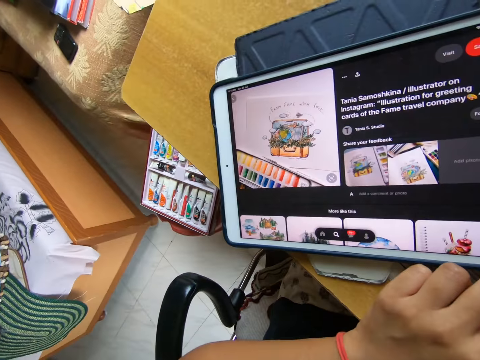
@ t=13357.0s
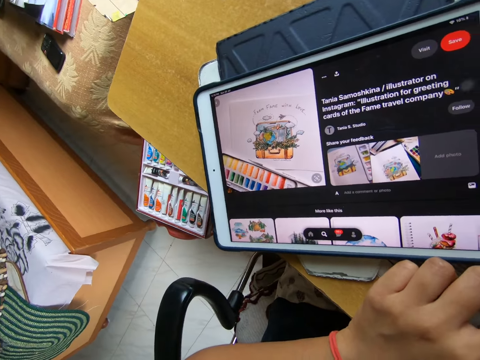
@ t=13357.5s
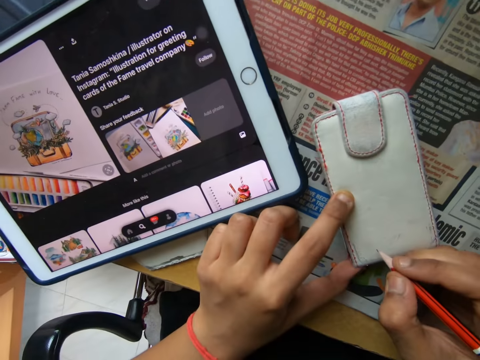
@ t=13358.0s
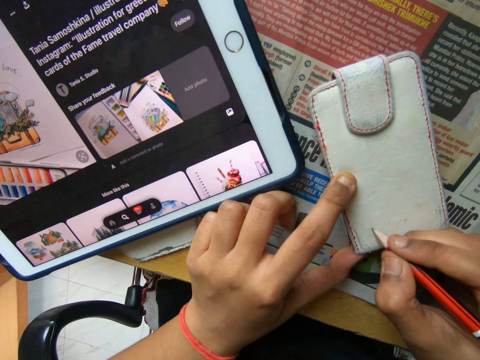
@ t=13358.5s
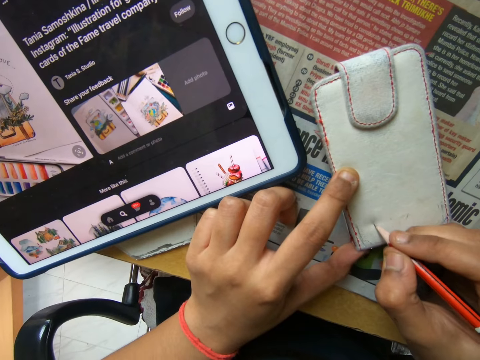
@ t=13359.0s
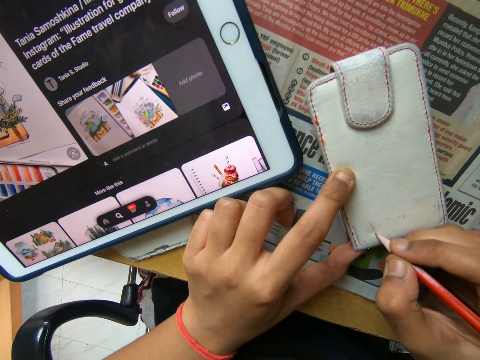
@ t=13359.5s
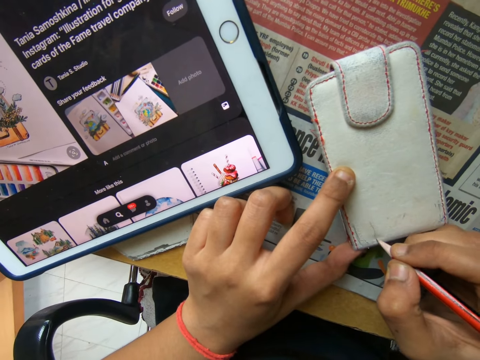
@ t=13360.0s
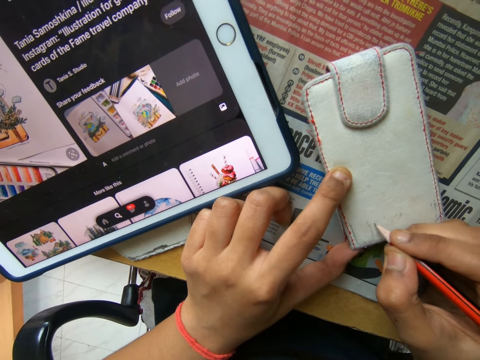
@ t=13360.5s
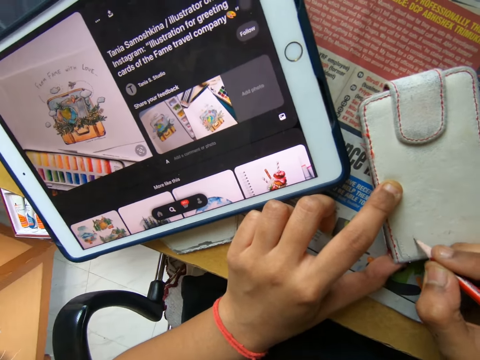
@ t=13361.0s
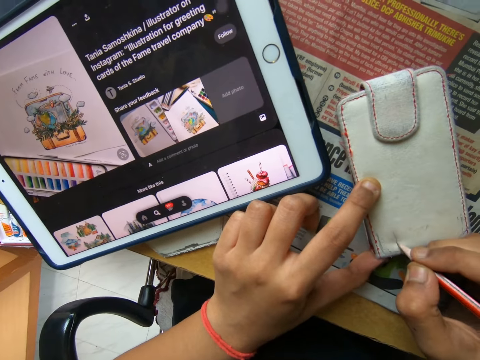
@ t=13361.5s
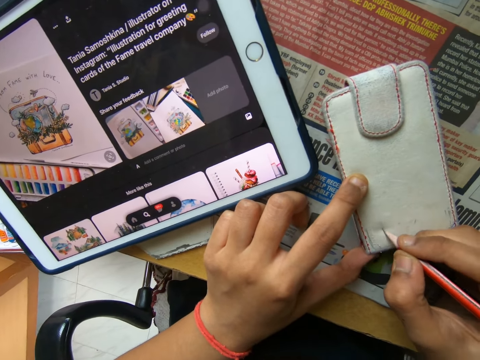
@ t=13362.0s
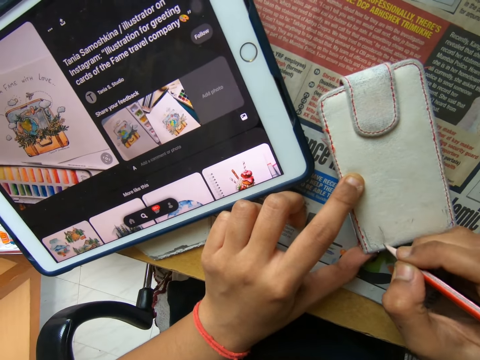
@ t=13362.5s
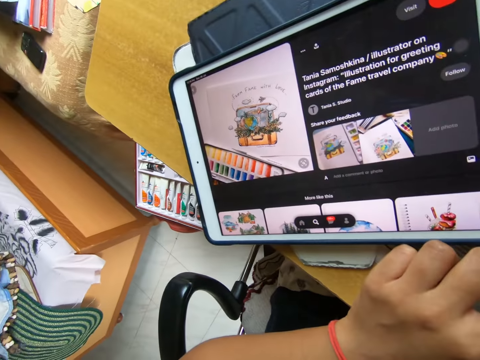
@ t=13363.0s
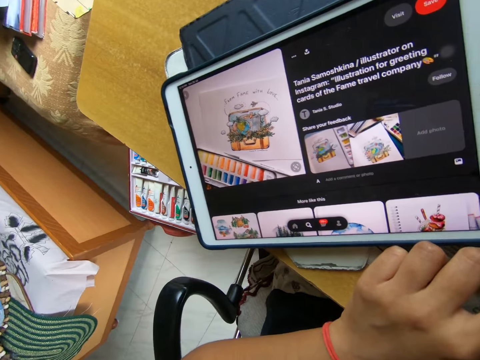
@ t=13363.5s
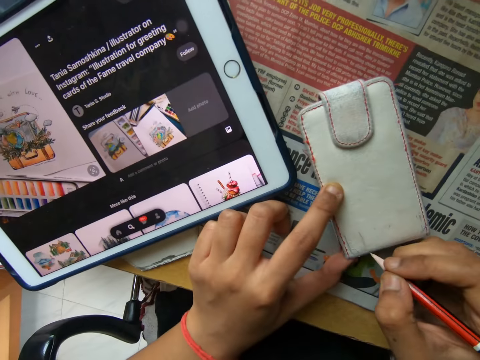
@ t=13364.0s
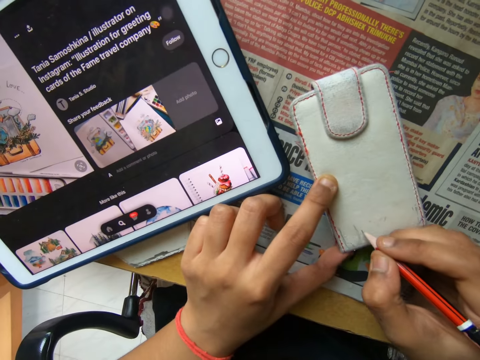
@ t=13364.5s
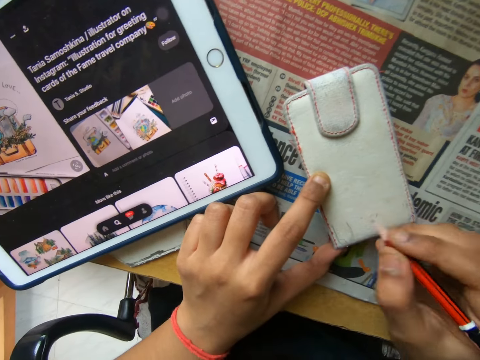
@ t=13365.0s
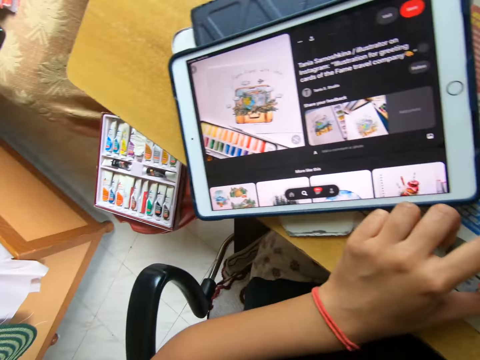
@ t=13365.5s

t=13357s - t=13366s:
The camera wearer draws on the wallet with the pencil in her right hand.

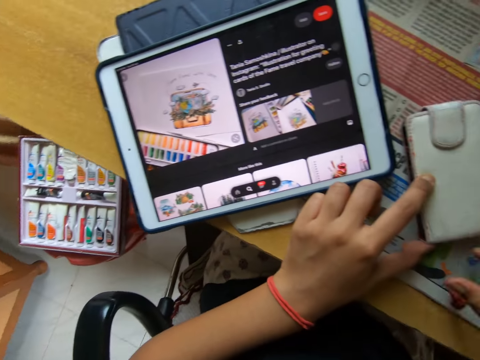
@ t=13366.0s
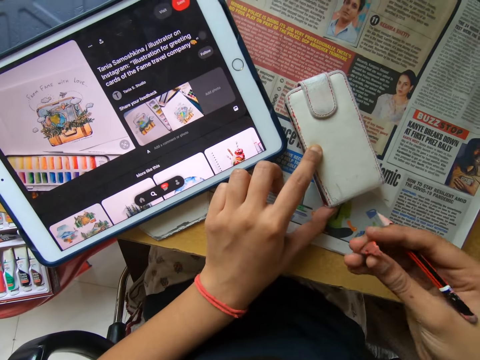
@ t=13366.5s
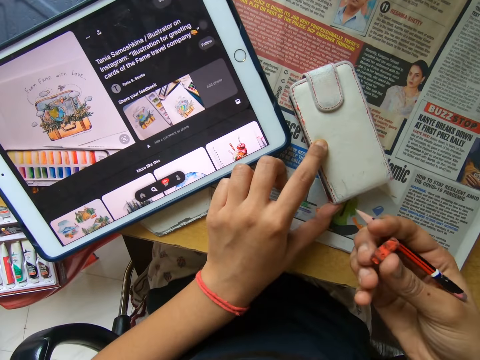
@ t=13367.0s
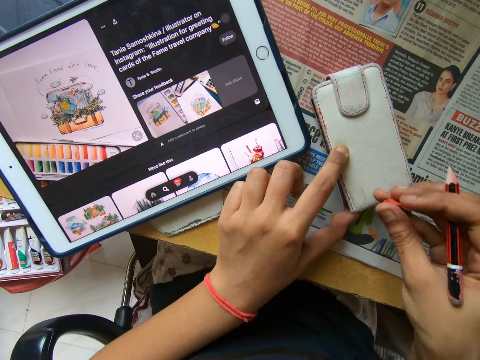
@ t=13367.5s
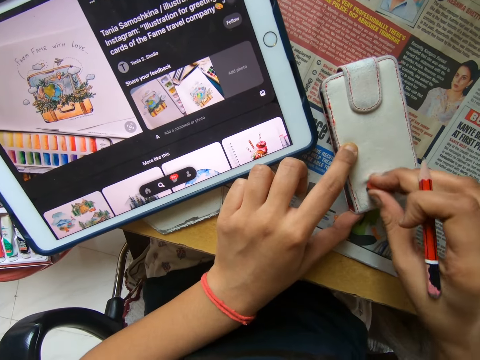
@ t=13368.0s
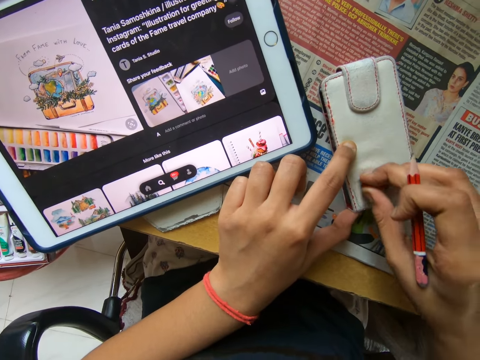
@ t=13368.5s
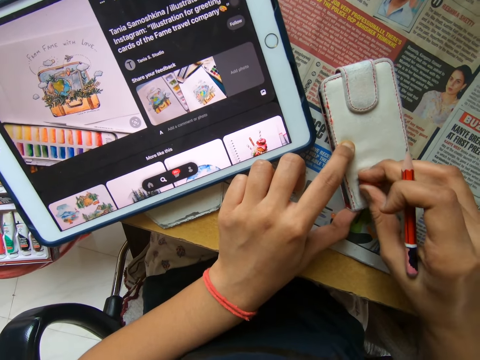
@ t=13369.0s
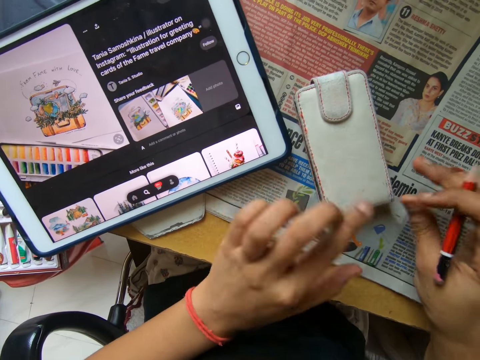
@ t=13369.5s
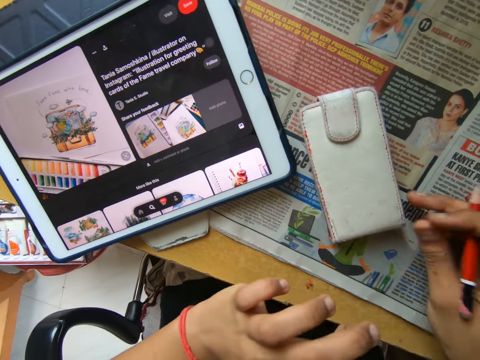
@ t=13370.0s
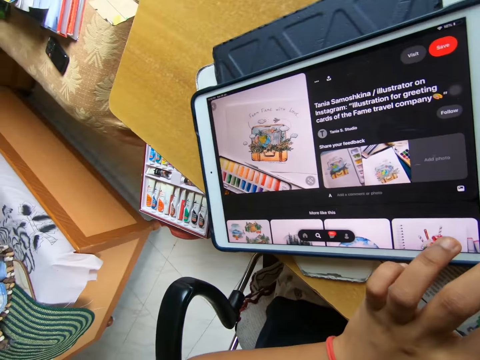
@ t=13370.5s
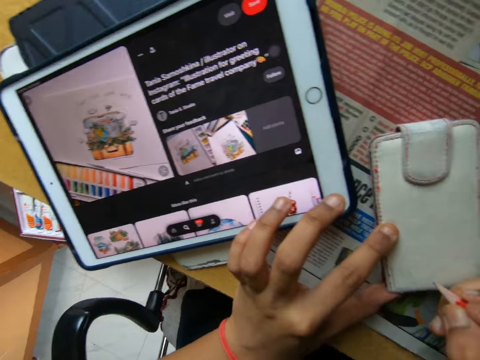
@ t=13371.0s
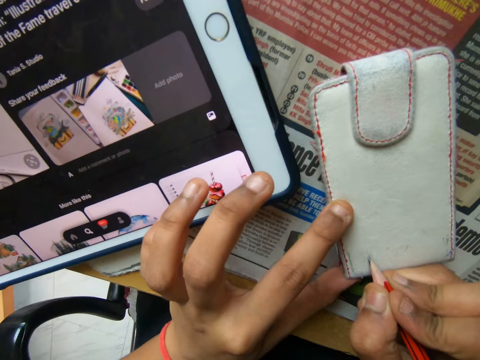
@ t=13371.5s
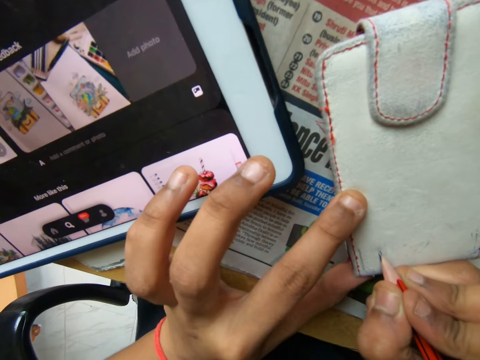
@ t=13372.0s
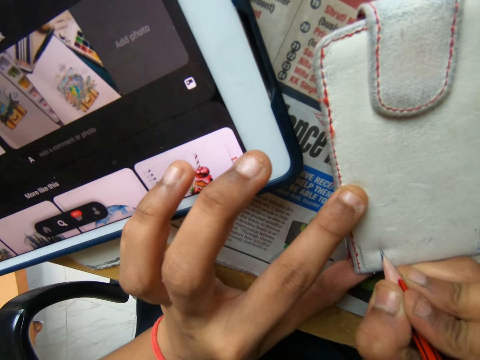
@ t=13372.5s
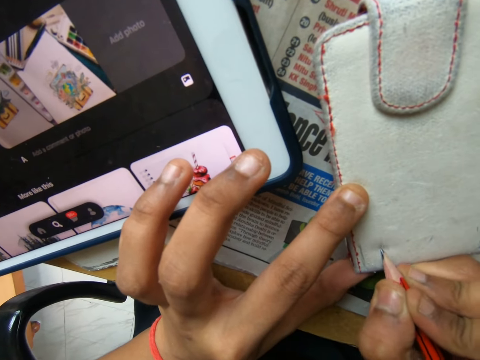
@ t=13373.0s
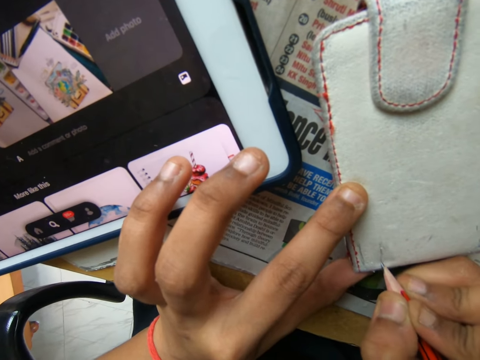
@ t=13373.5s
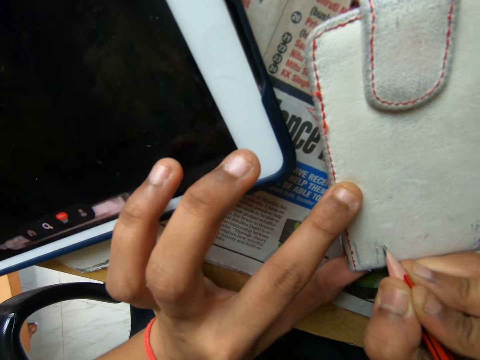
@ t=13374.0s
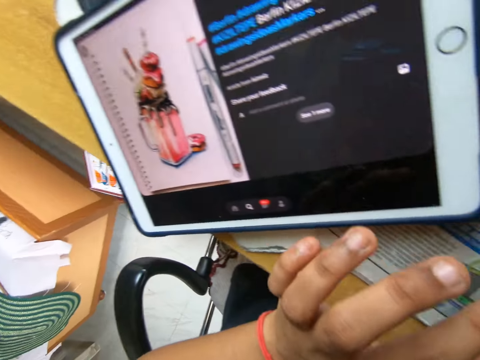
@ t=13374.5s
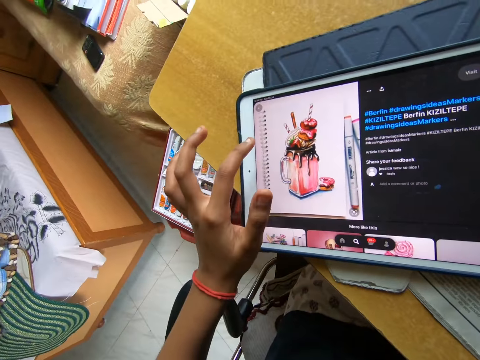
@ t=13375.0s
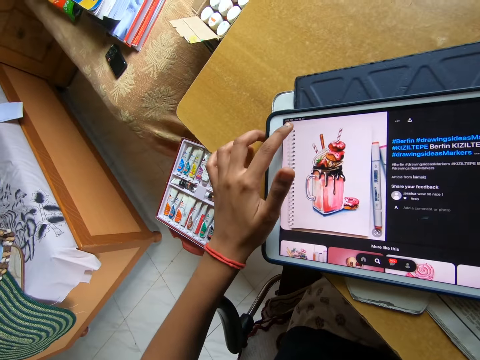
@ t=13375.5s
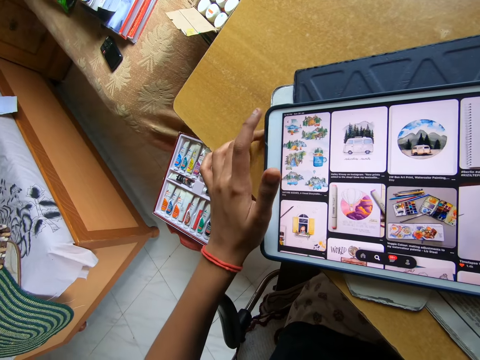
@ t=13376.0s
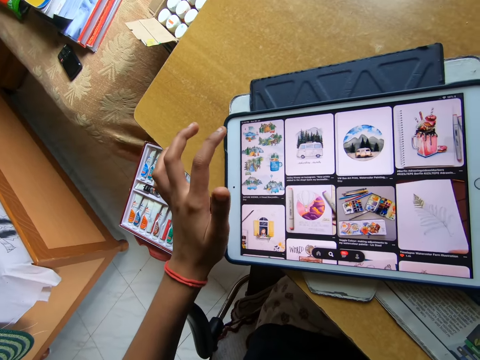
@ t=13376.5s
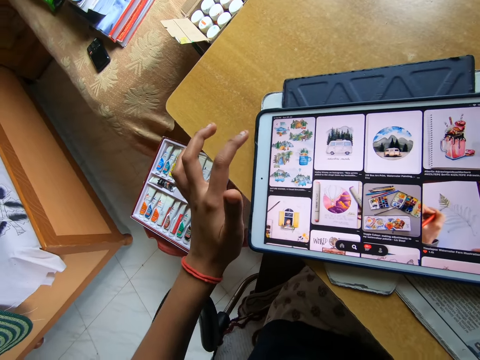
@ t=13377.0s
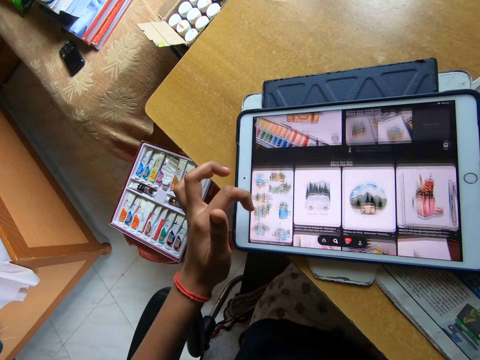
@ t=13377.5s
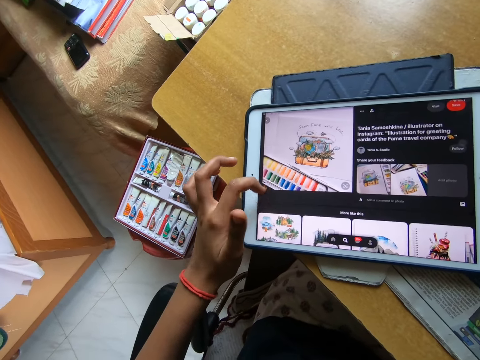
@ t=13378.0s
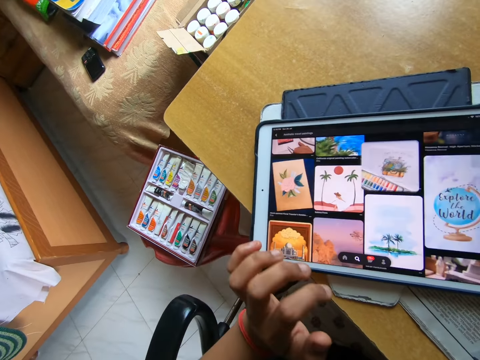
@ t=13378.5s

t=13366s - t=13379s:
The camera wearer picks up the eraser from the table. She cleans the pencil drawings on the wallet with the eraser. She dusts the wallet with her left hand. She draws on the wallet with the pencil in her right hand. She operates the tablet on the table with her left hand.

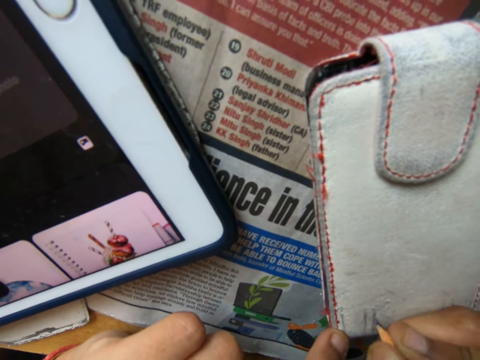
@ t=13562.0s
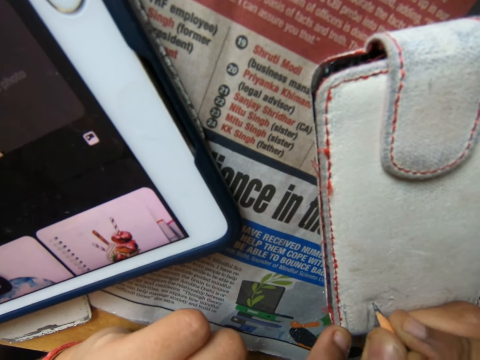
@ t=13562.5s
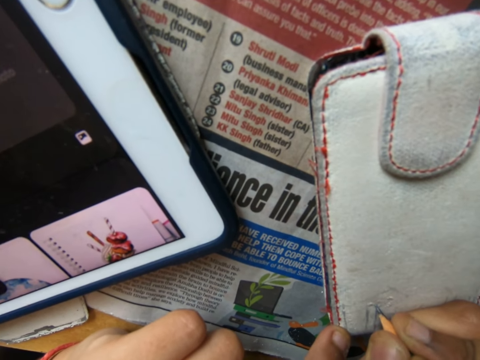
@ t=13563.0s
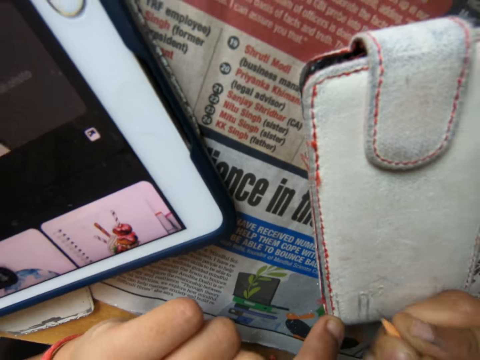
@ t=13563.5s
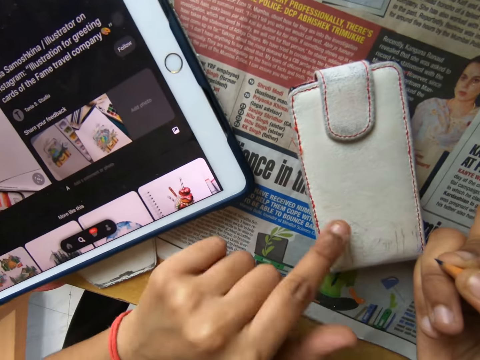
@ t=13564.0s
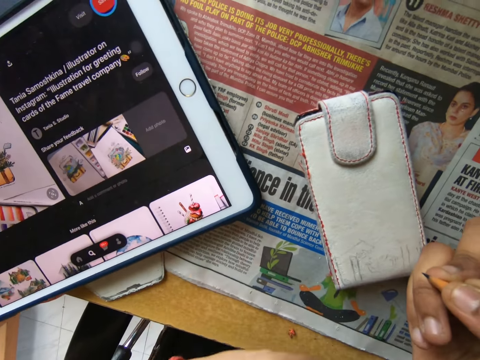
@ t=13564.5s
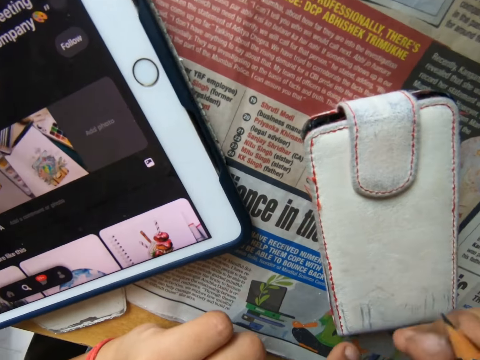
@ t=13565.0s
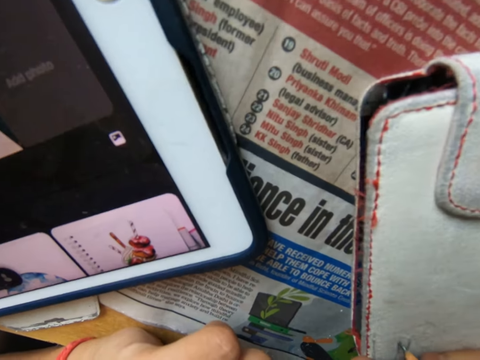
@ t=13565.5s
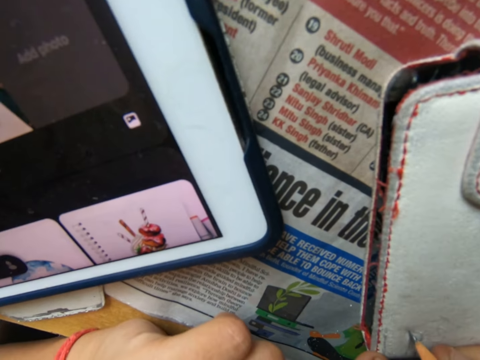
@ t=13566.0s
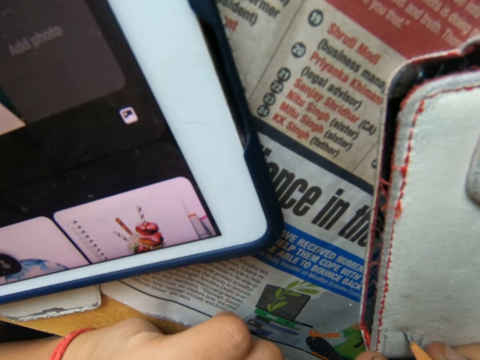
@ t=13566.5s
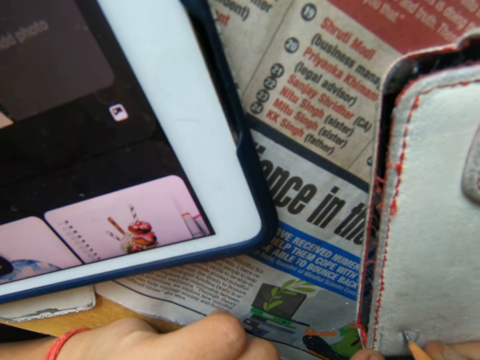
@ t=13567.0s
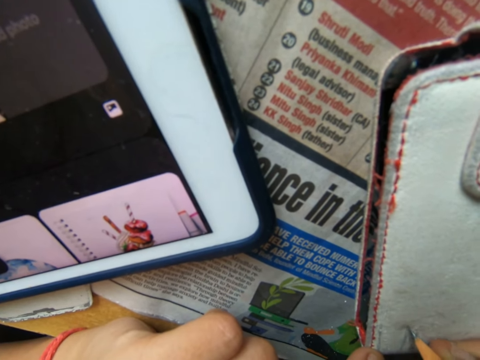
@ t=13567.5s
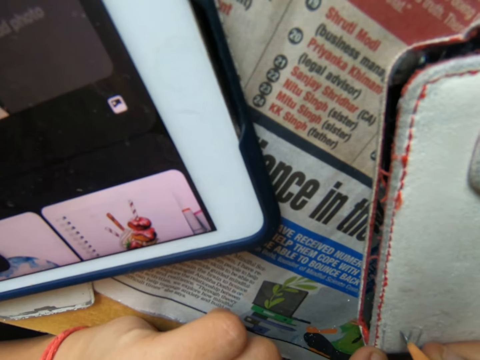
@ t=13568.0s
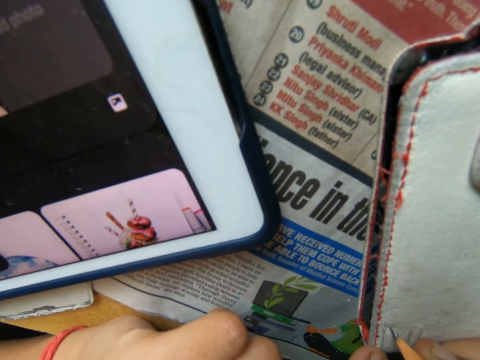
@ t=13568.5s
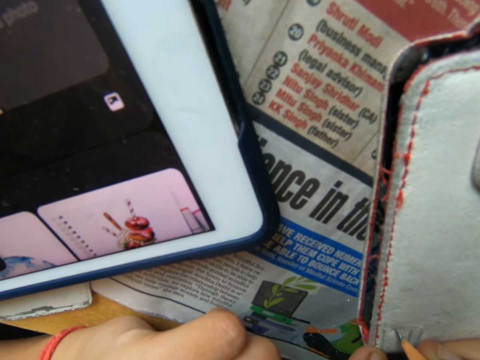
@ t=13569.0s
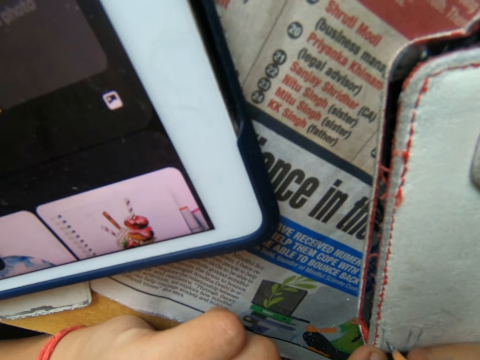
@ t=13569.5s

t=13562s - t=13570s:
The camera wearer wipes the wallet with his finger. He draws the wallet with a pencil.
